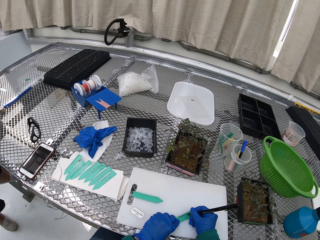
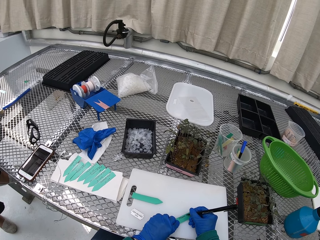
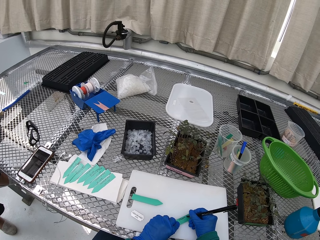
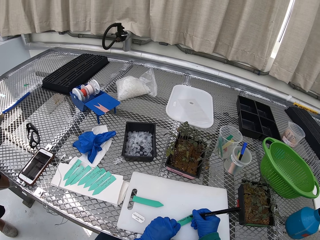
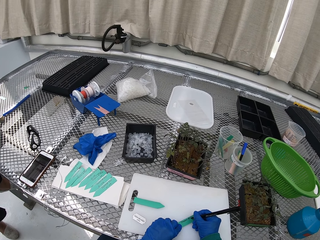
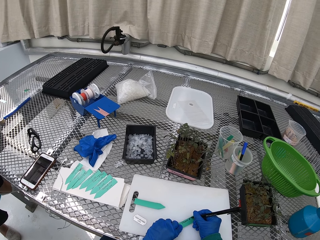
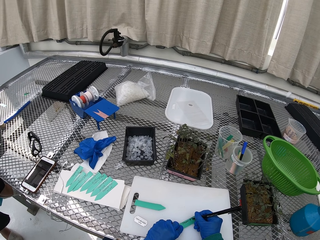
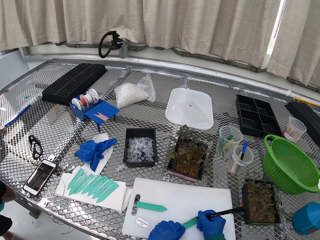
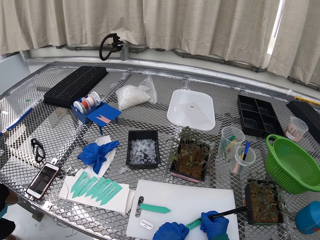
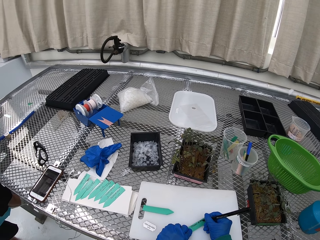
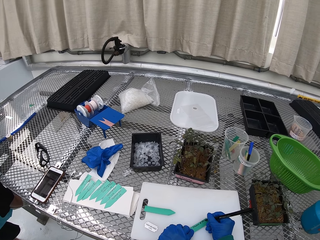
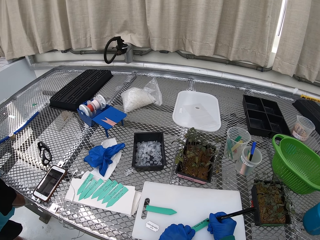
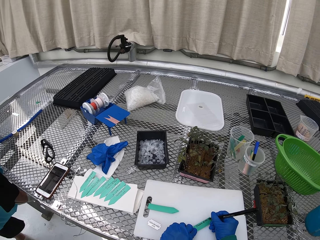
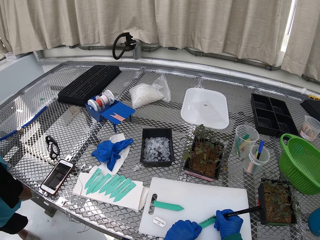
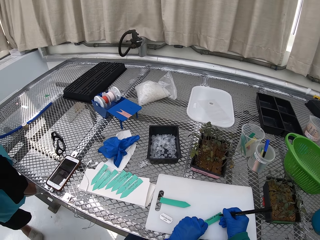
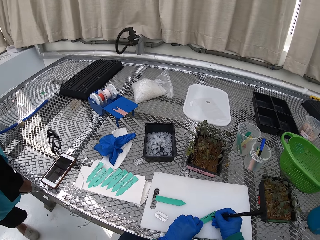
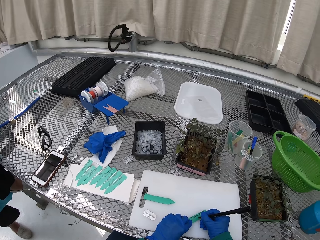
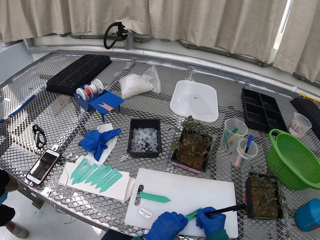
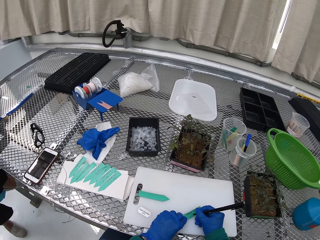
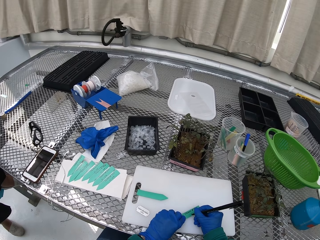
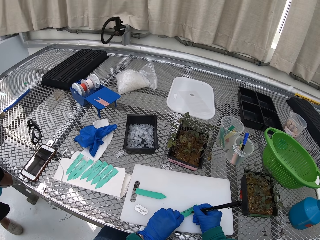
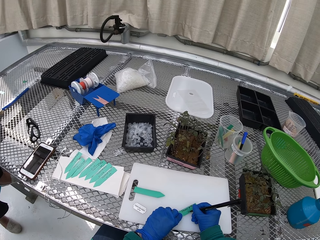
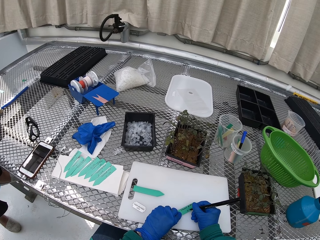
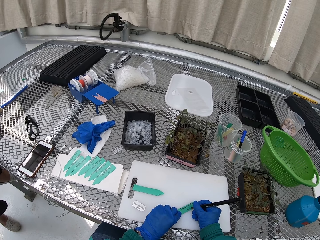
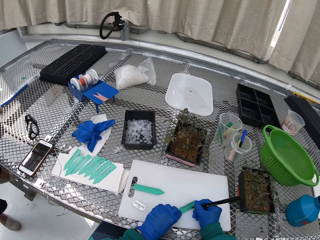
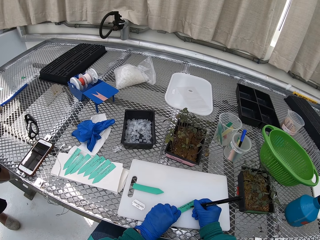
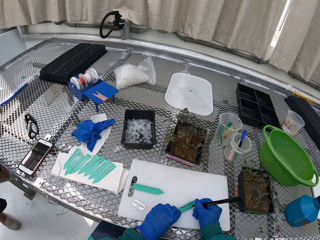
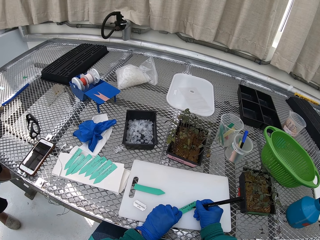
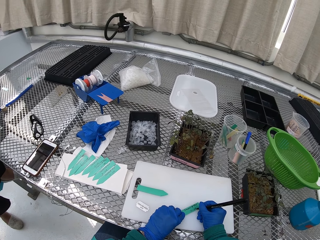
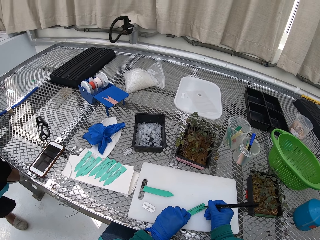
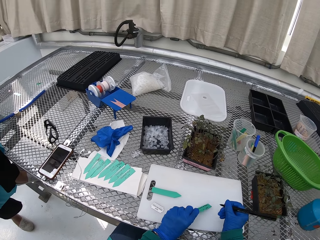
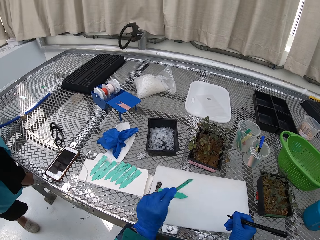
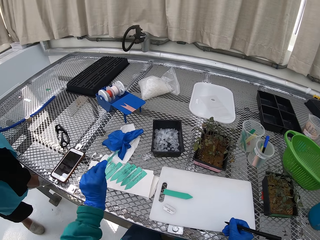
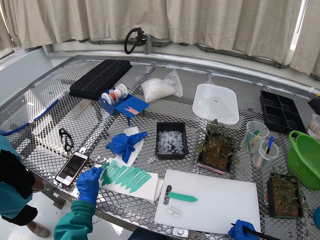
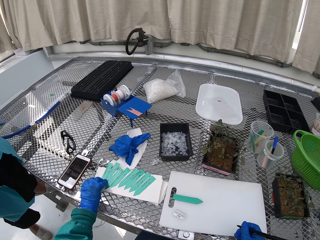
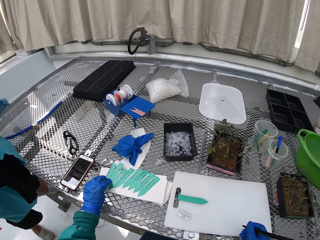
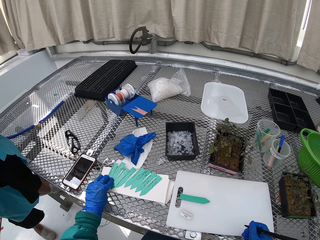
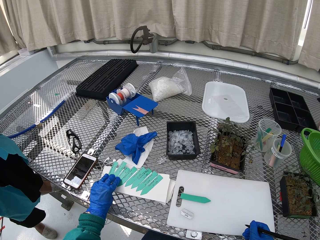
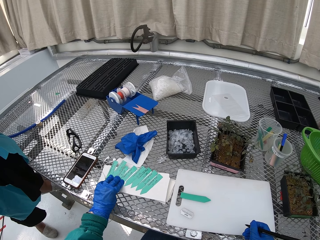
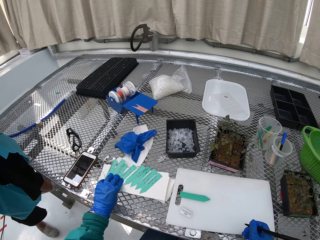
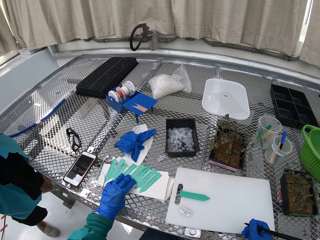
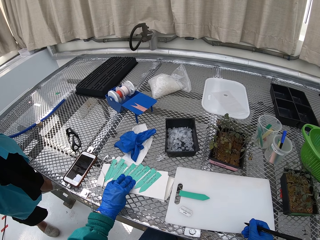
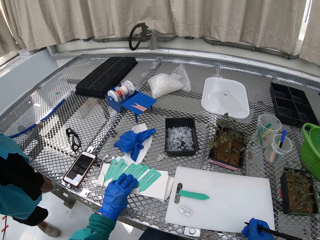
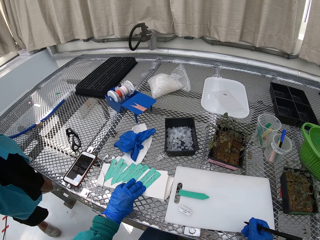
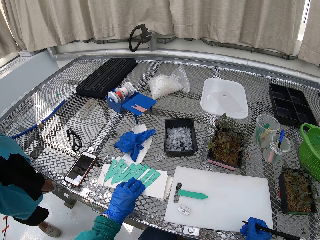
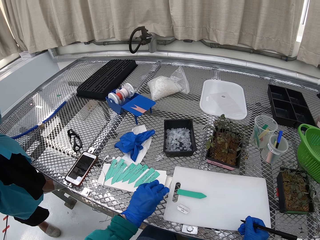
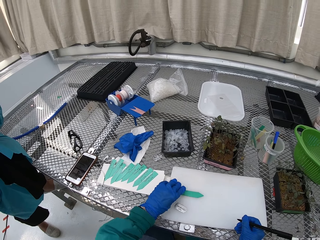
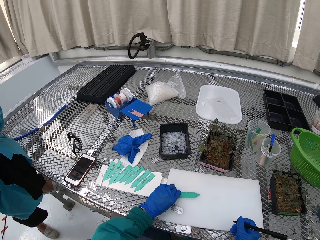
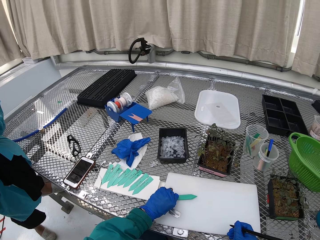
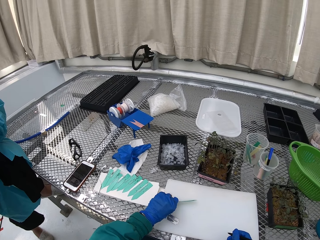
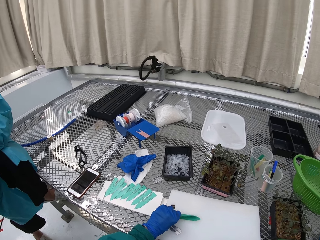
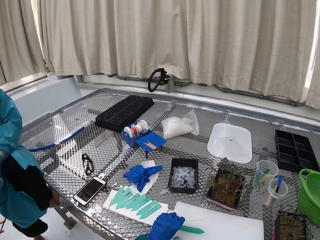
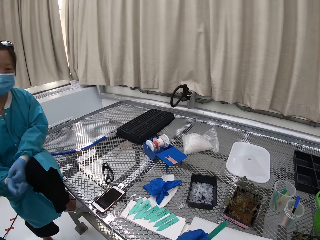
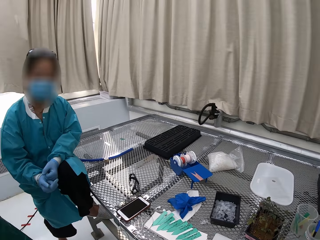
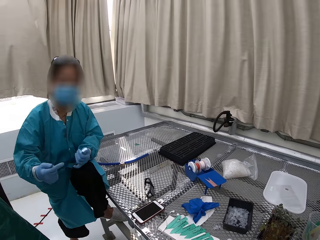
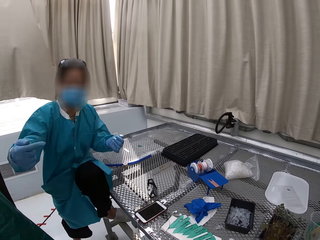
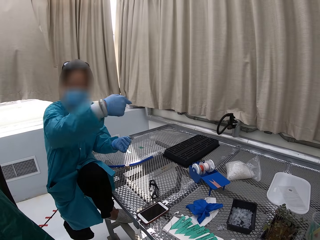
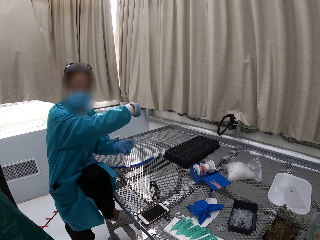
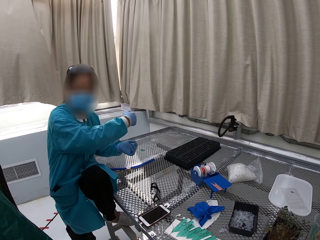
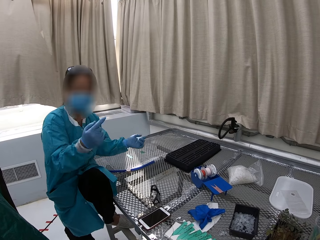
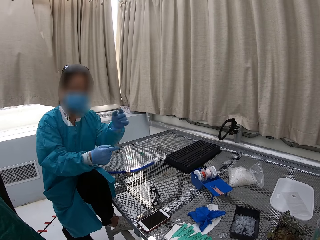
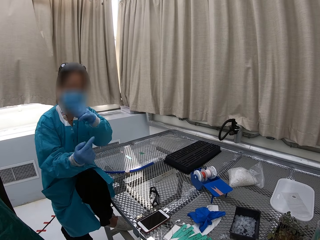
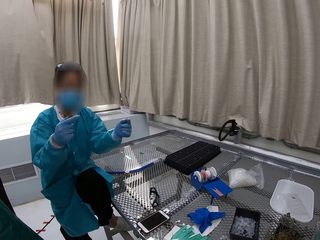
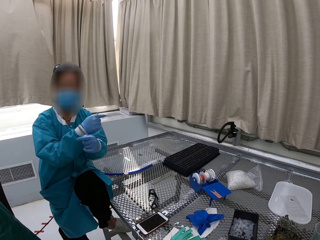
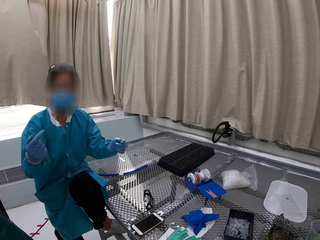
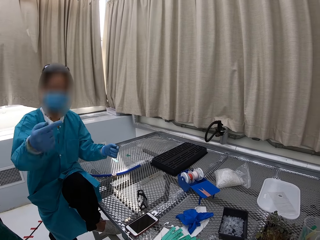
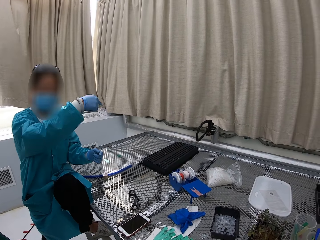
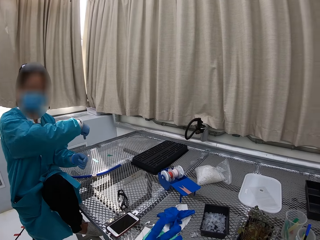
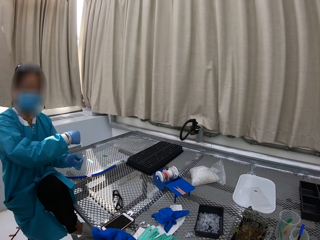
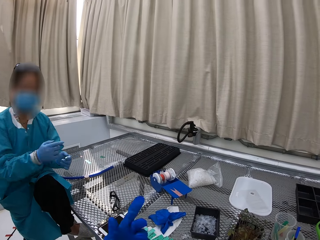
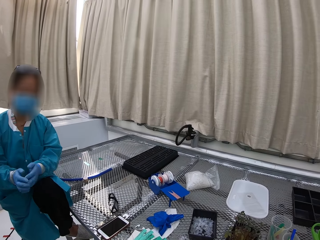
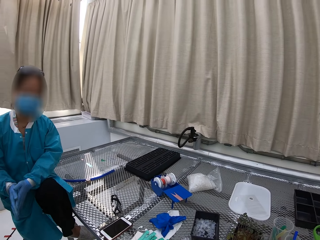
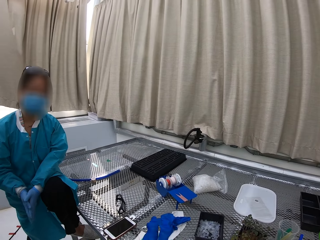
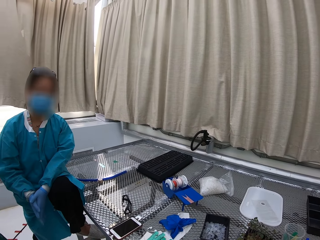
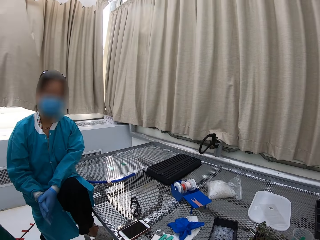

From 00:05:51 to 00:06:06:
The camera wearer puts the label away. They count the labels. They pick up a label. A lady speaks with gestures.

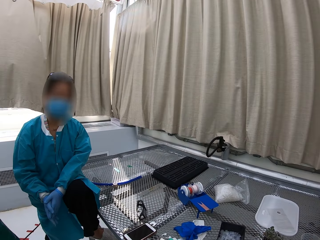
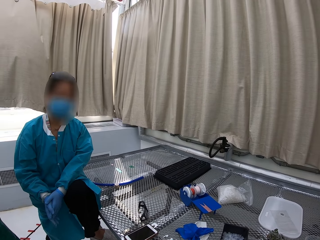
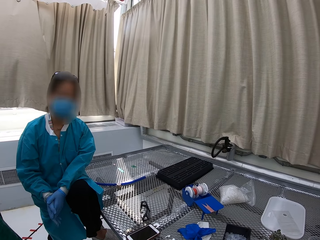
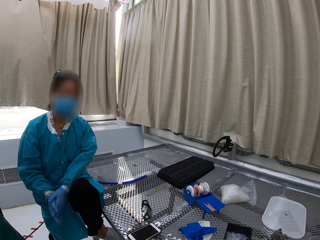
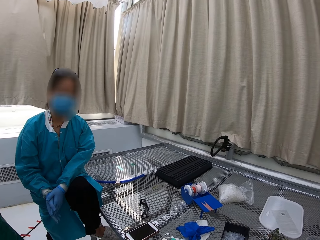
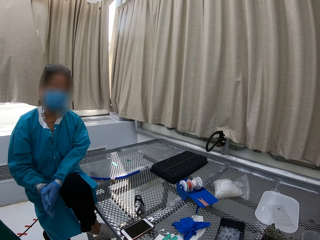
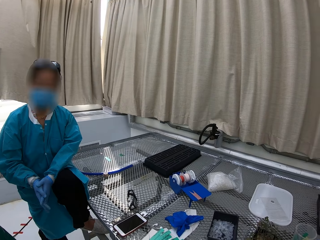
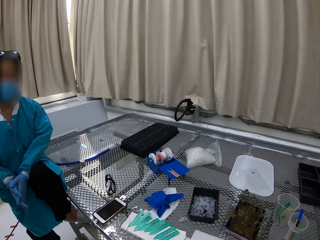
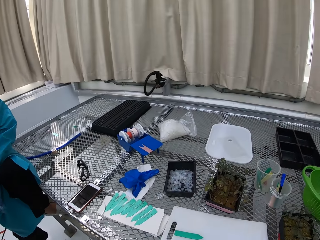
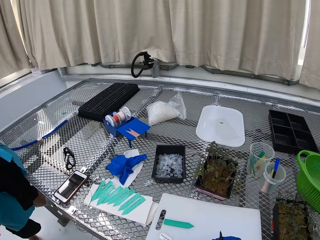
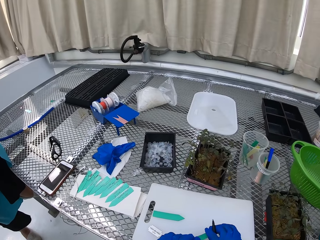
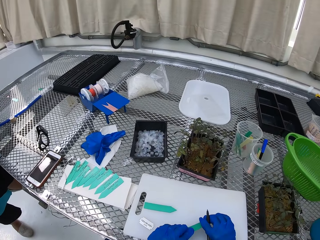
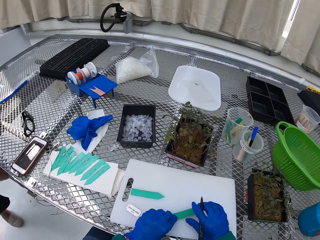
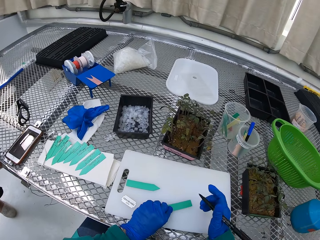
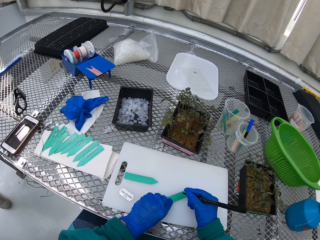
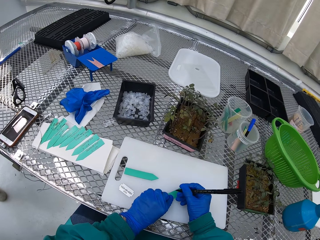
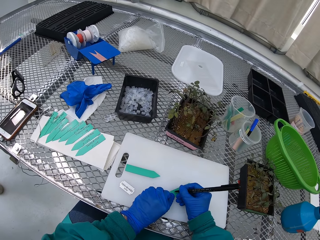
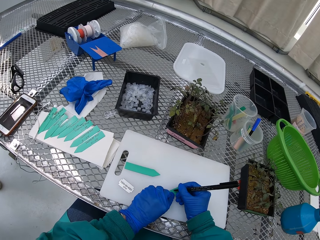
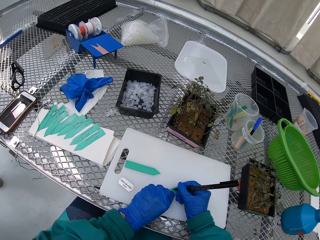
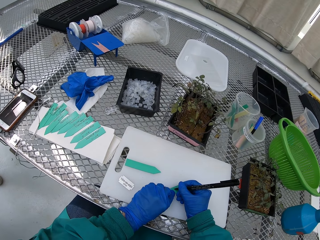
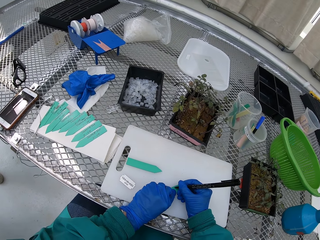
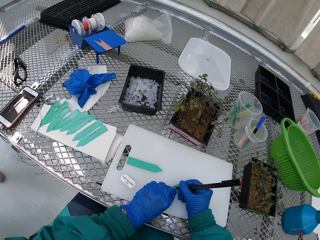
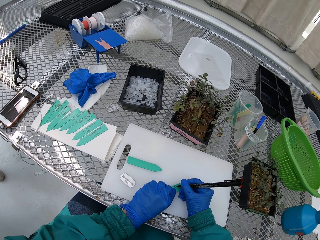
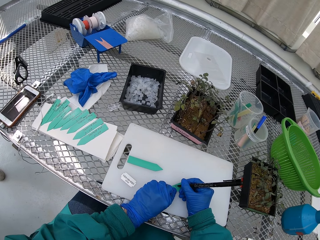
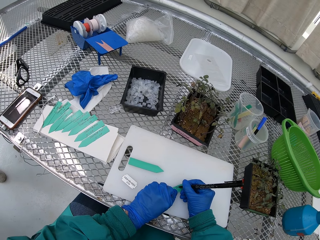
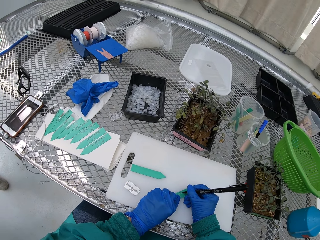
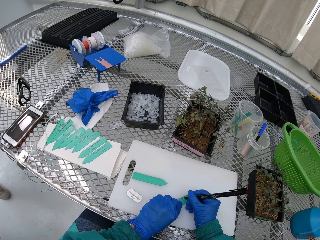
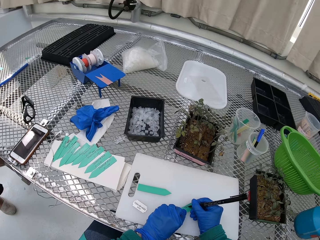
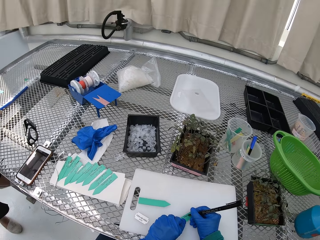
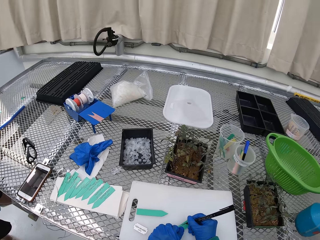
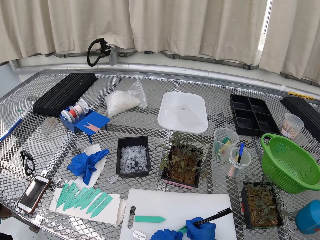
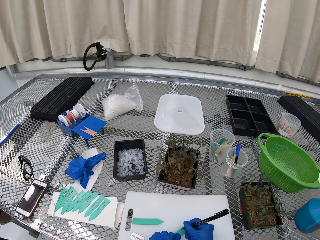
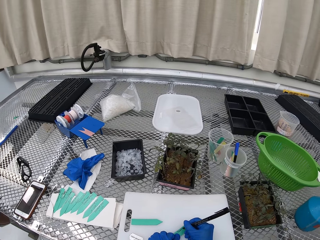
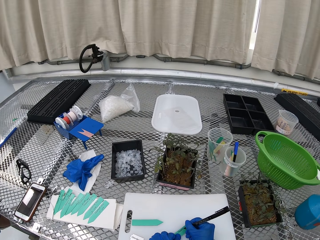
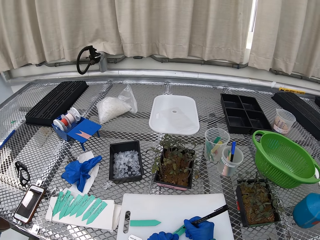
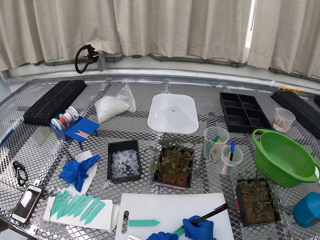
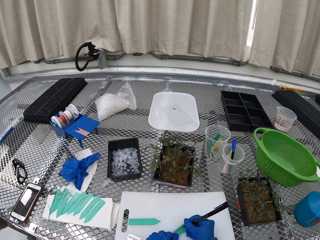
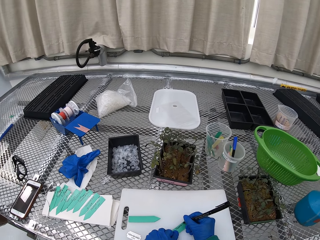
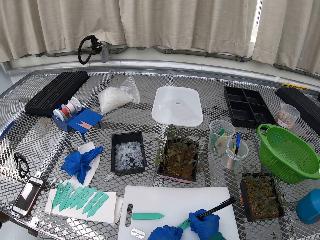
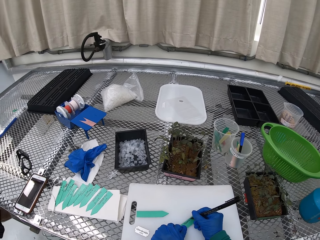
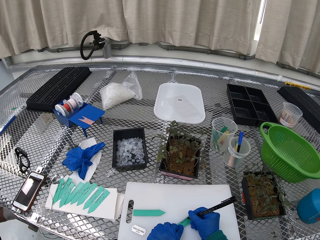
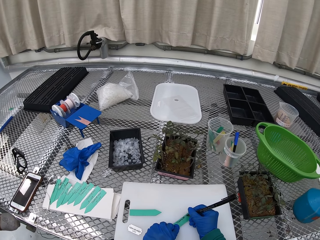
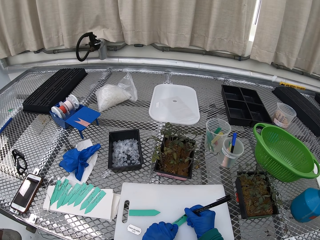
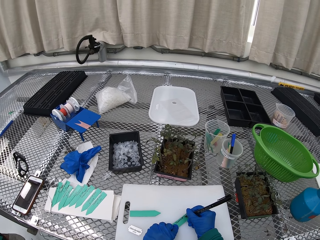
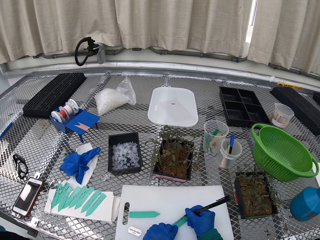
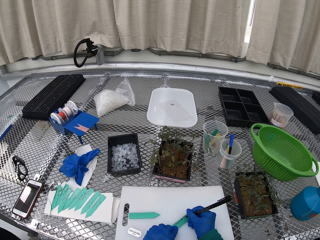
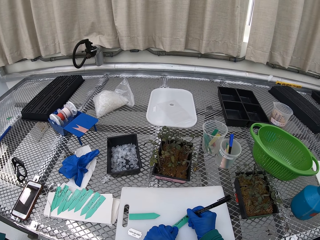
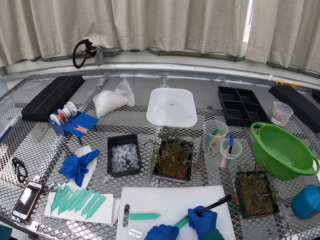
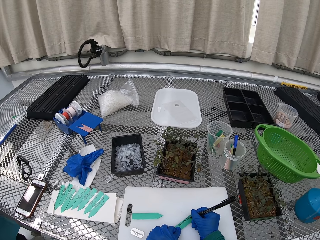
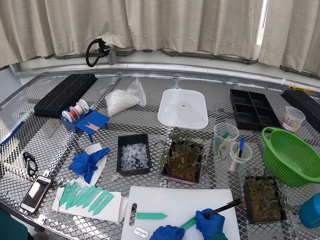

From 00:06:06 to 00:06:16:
The camera wearer writes on the label.
